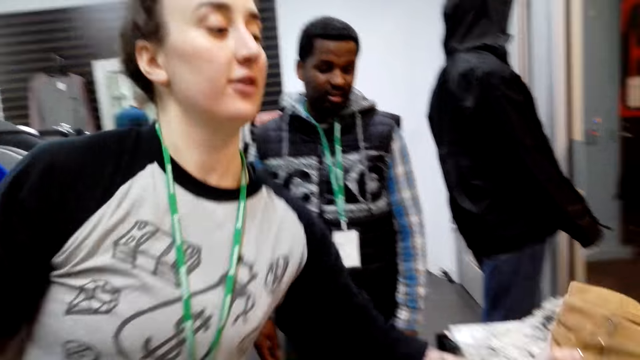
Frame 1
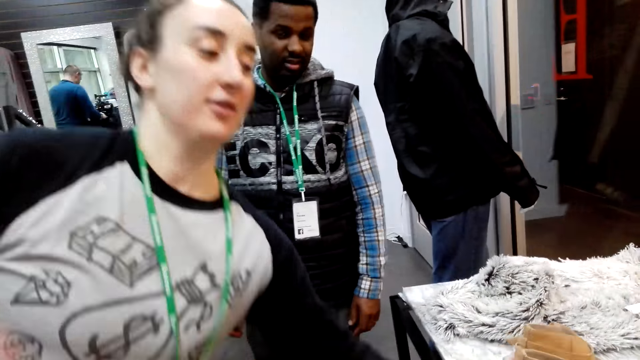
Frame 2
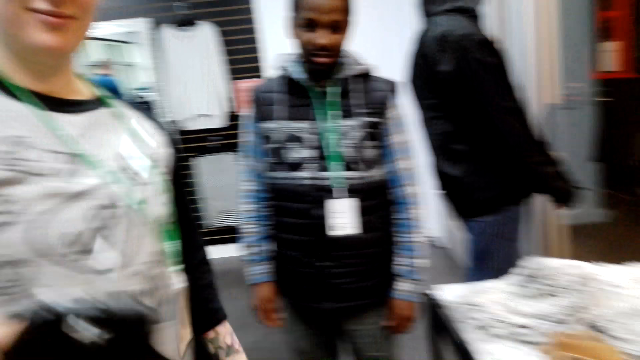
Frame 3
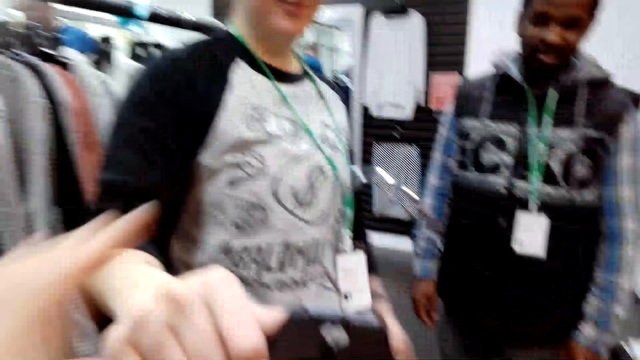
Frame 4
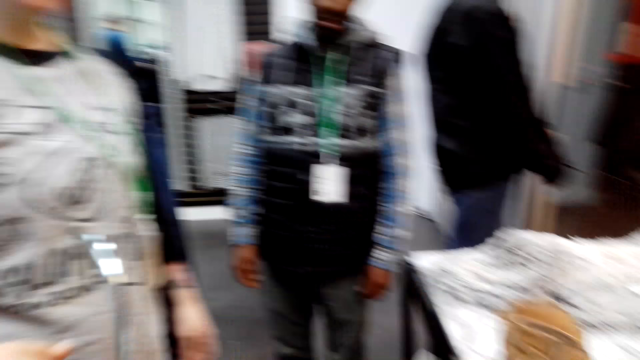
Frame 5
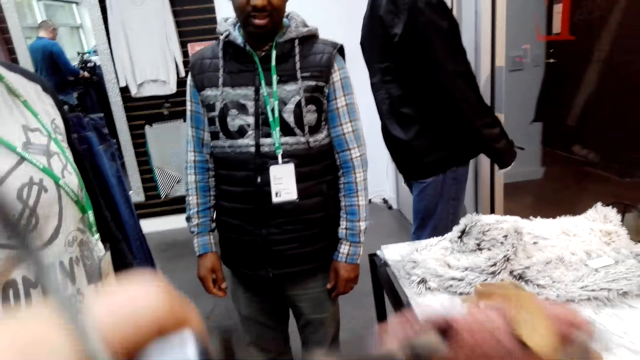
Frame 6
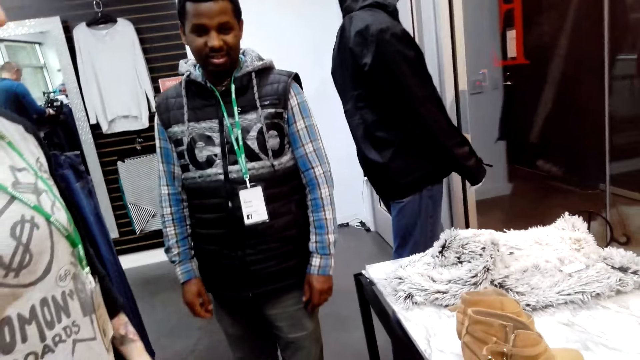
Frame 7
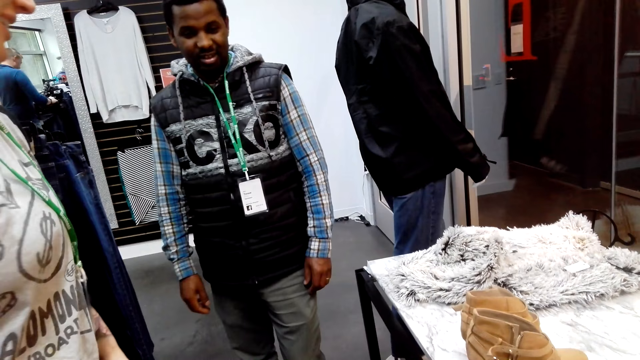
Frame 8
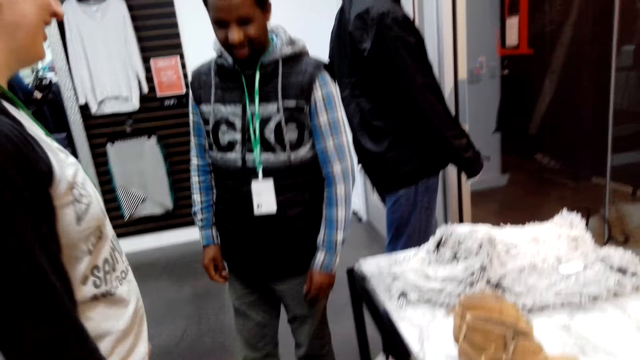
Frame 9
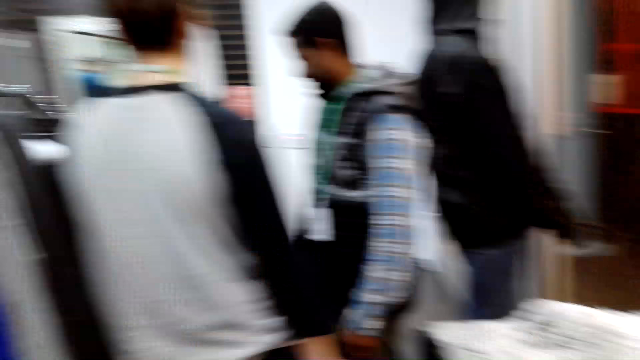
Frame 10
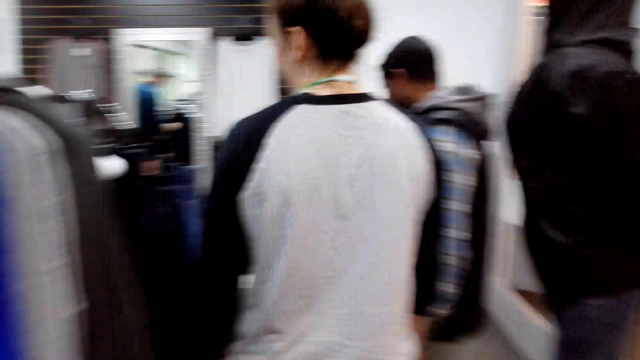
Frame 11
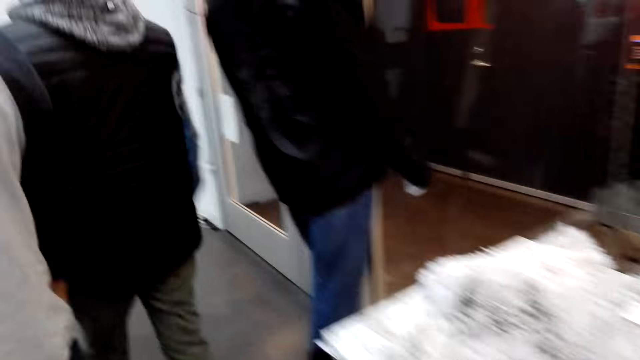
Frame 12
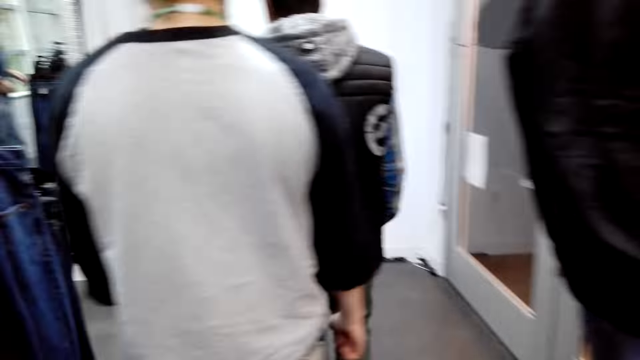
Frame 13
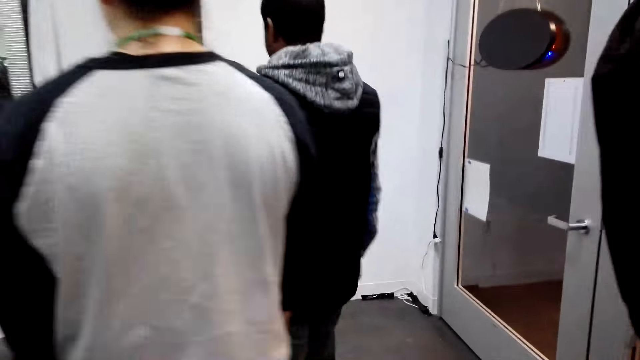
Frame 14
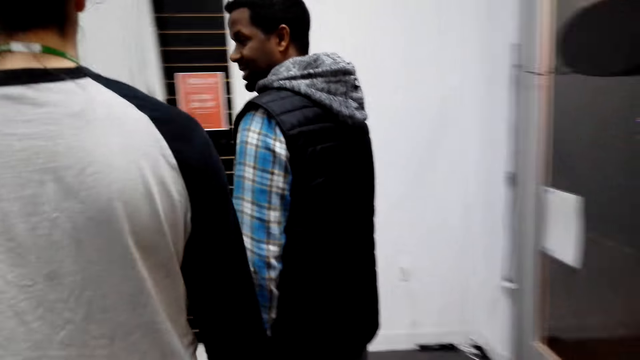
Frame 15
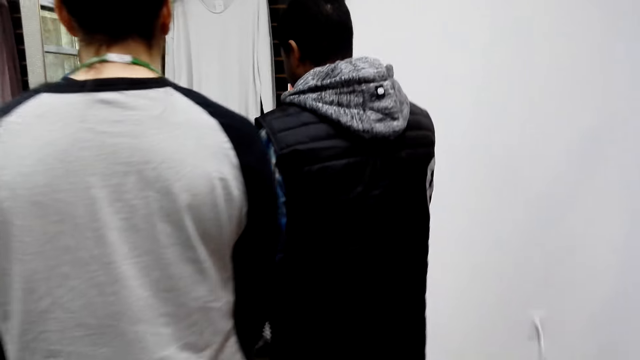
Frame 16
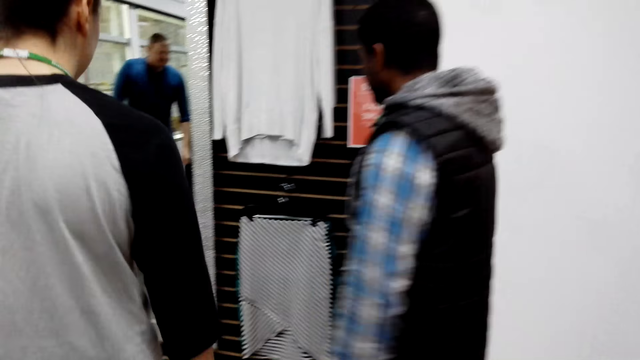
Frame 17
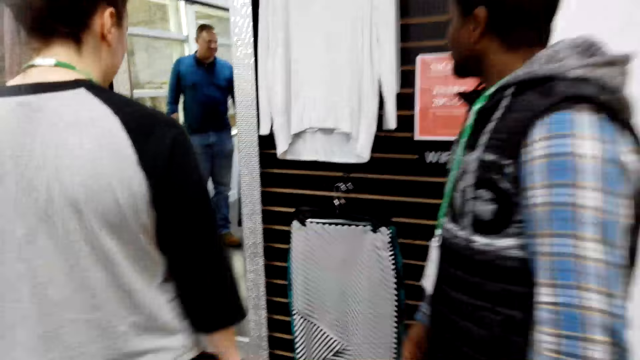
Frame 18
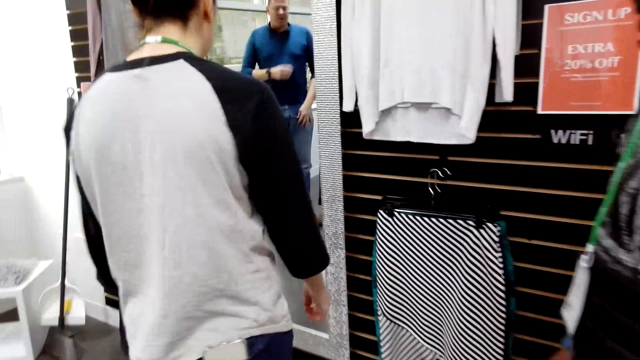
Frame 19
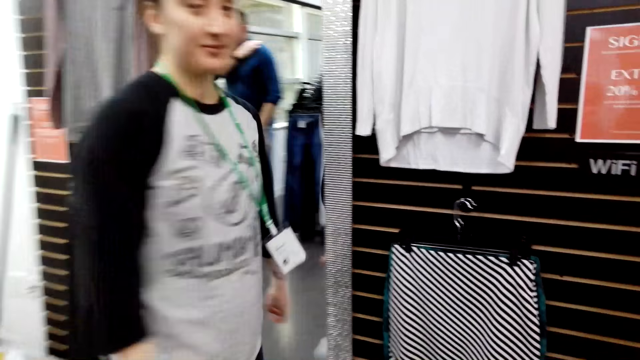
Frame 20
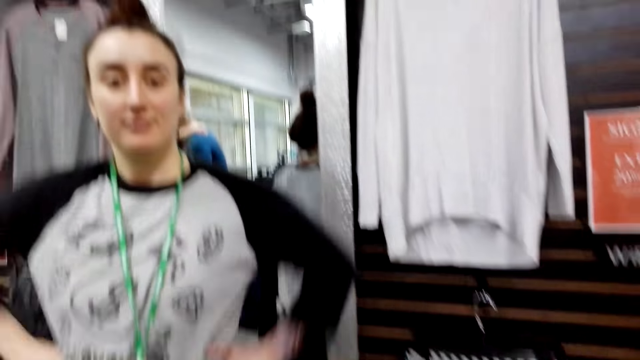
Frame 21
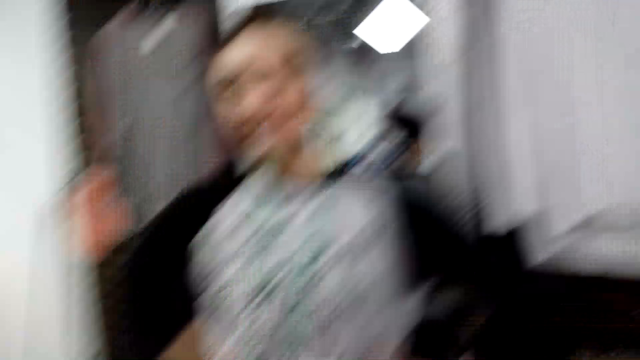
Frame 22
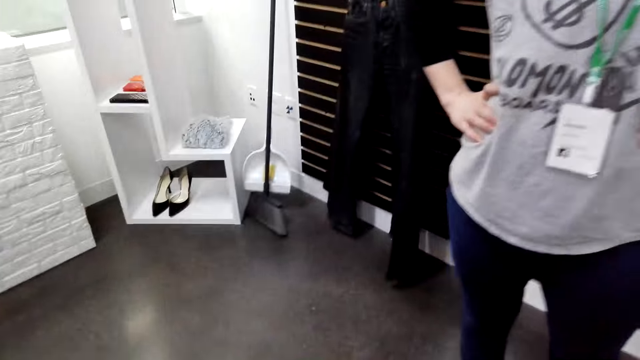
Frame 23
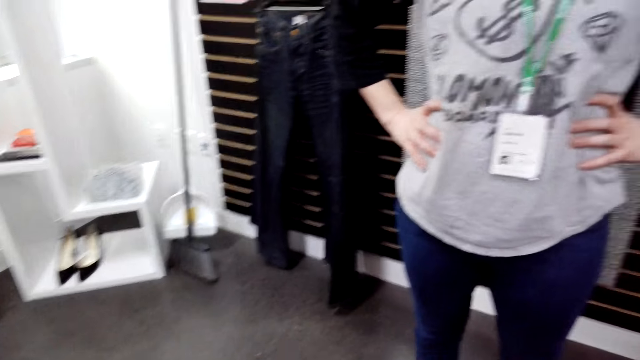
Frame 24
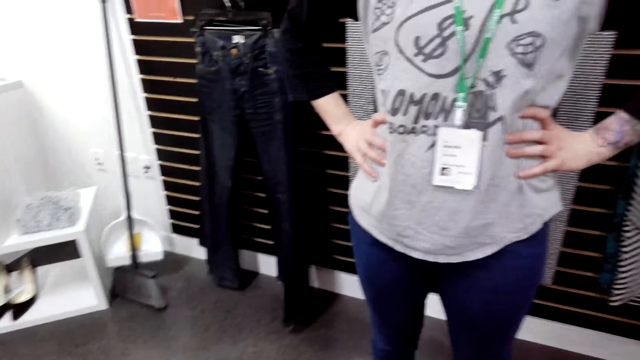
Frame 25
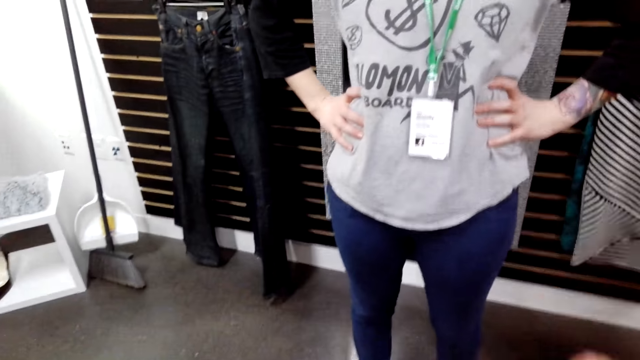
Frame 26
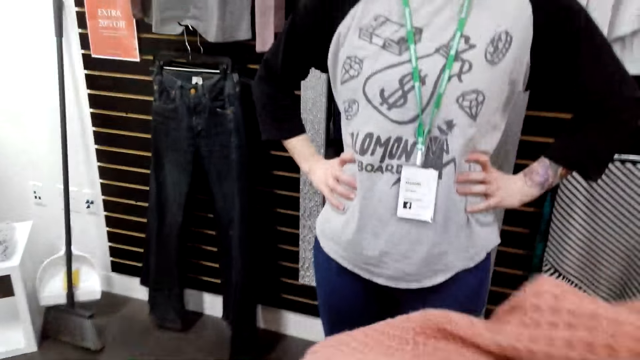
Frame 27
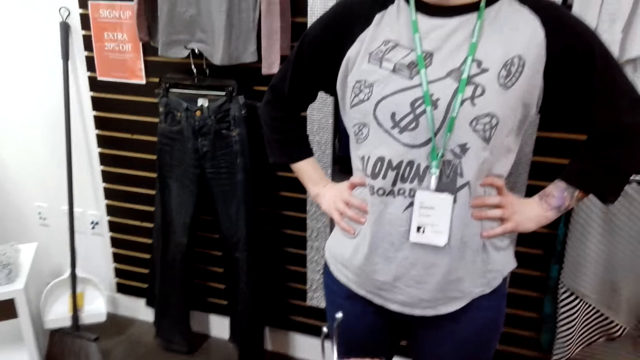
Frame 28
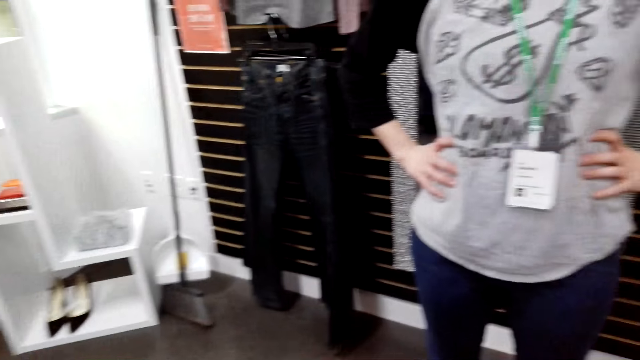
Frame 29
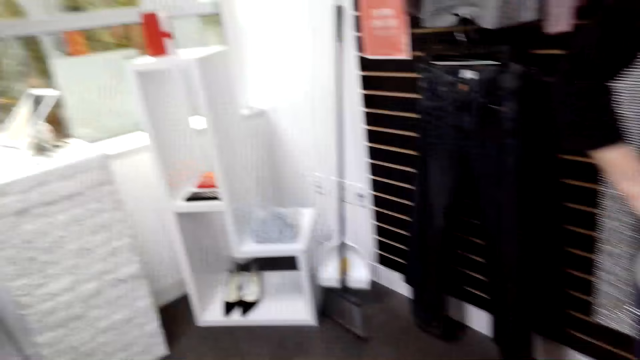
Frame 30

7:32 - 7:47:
A lady puts down the shoes. The camera wearer takes the cloth from the lady. They hold the apparel. They walk around. A man walks around. The lady walks around. The camera wearer looks around.

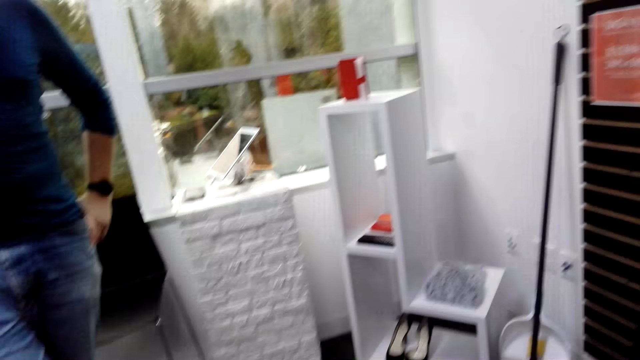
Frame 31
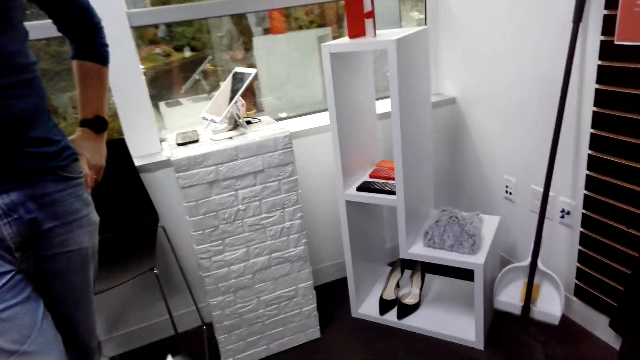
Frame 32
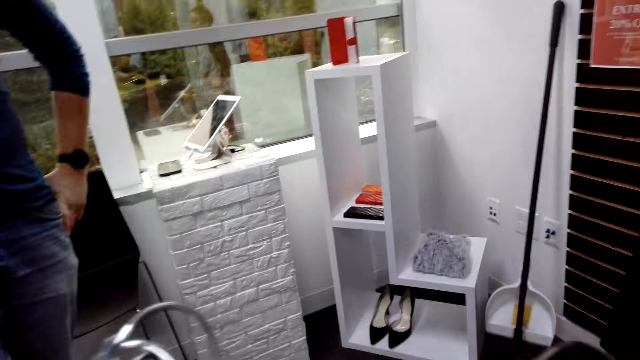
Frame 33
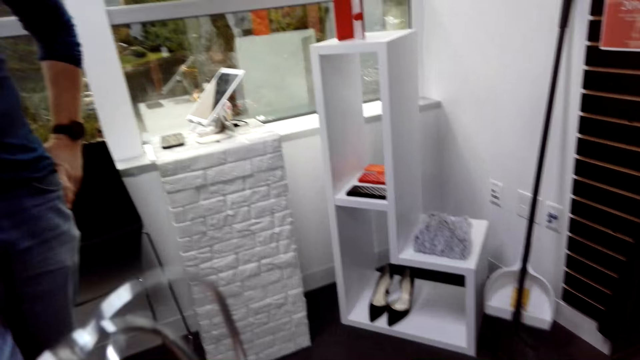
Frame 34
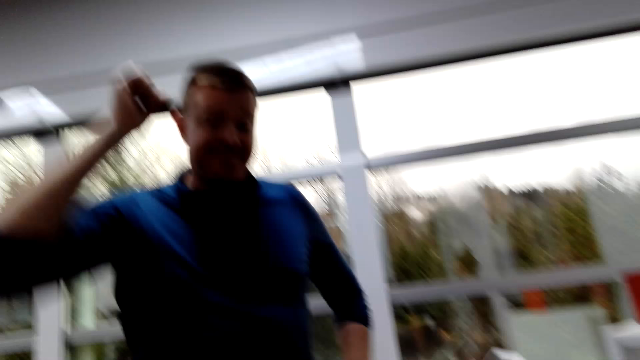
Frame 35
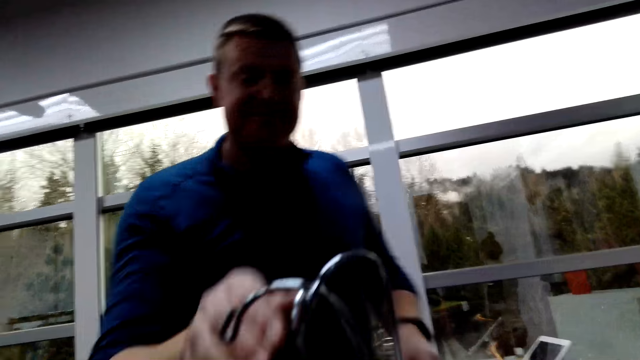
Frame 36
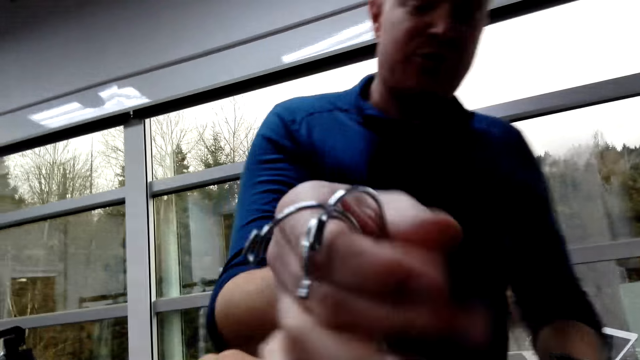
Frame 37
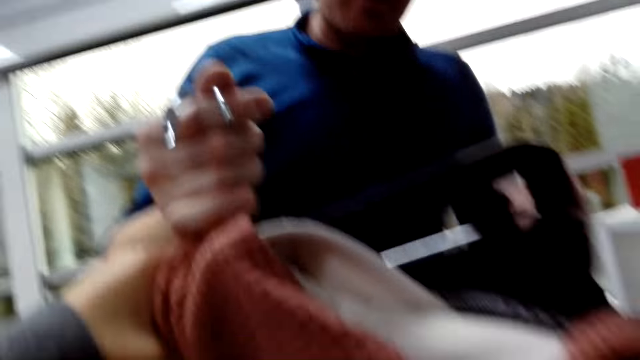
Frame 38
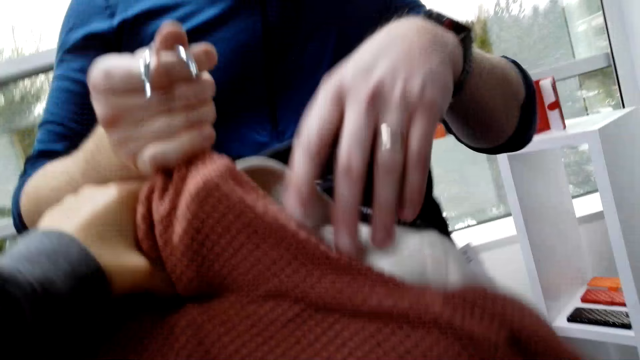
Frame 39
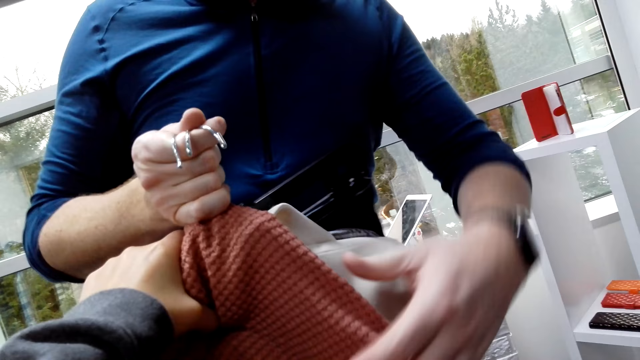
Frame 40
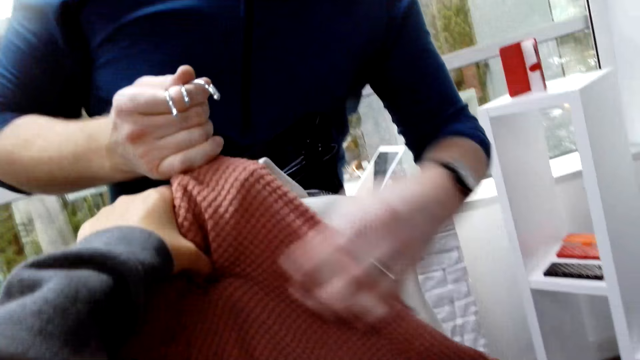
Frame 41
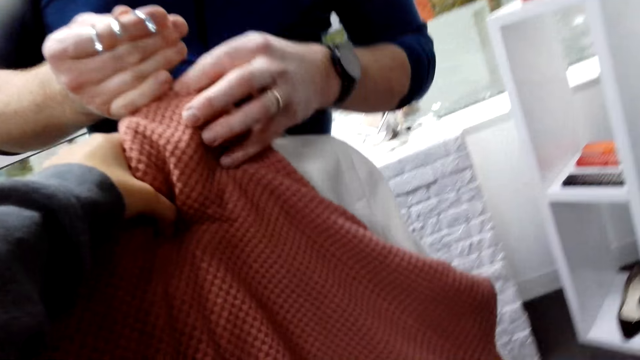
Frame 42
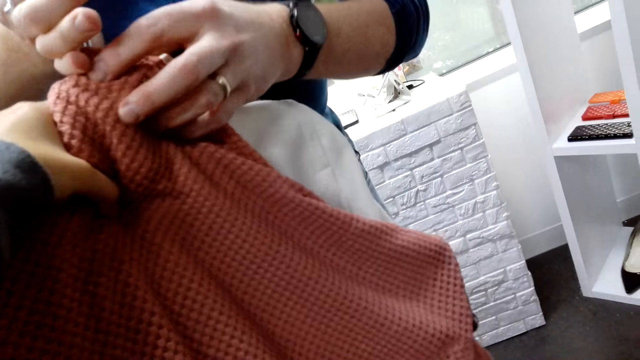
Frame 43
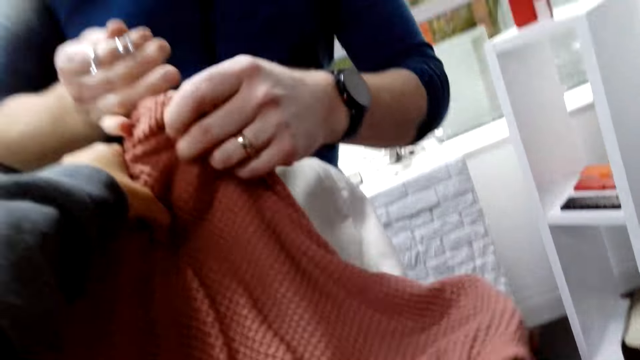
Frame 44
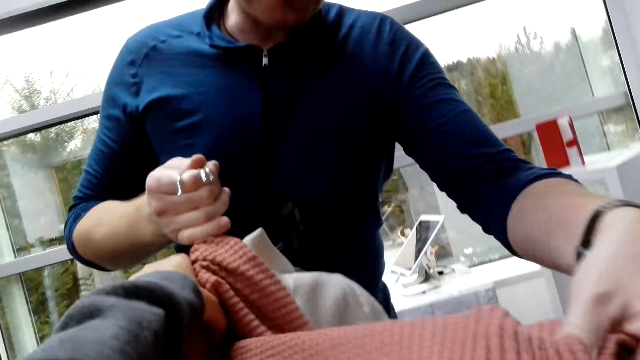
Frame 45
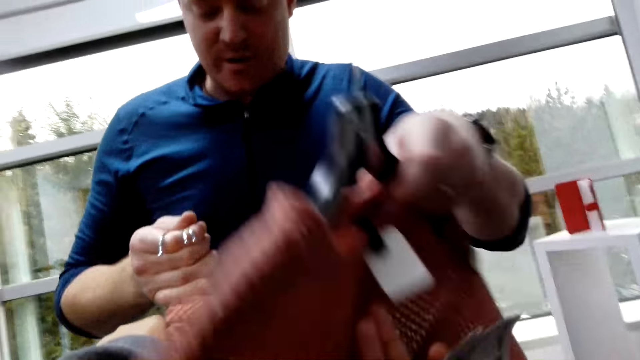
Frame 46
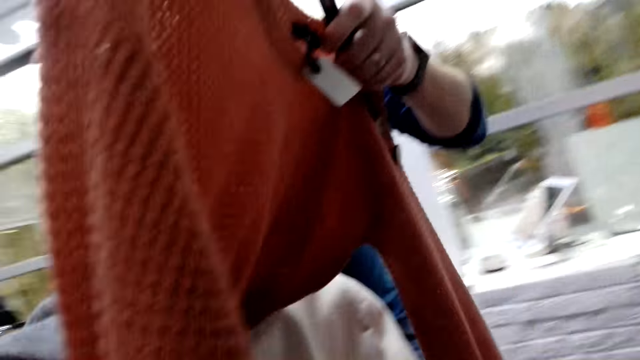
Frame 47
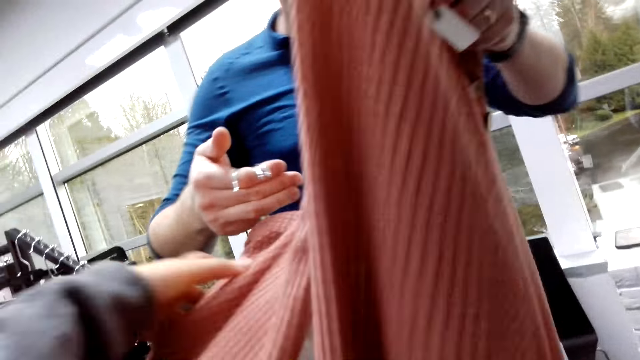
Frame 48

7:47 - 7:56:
The camera wearer interacts with a man. They hand the cloths to the man. The man takes the apparel. He touches the apparel. He touches the apparel again. He holds the apparel.
